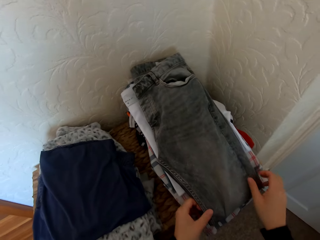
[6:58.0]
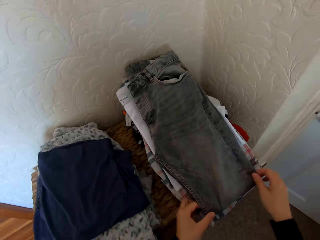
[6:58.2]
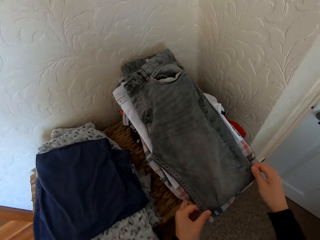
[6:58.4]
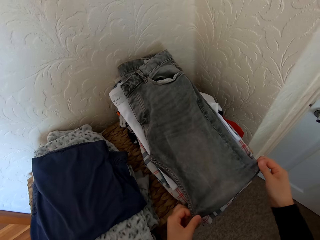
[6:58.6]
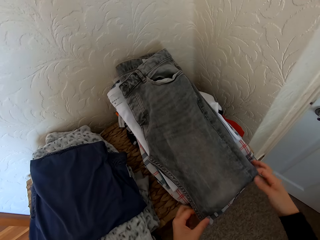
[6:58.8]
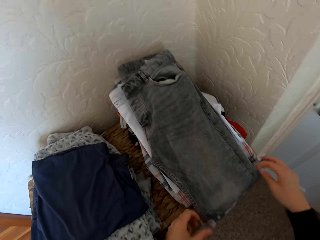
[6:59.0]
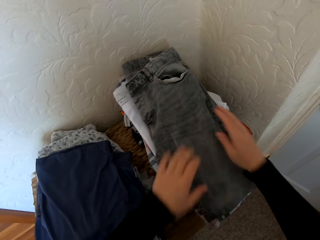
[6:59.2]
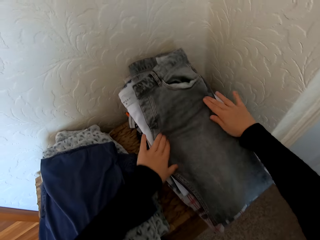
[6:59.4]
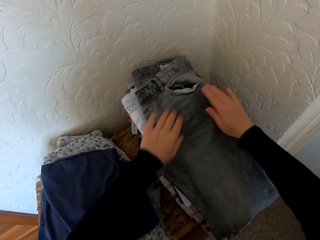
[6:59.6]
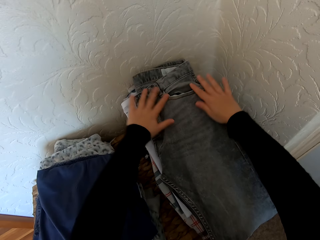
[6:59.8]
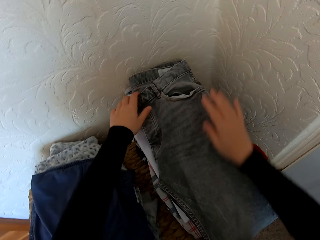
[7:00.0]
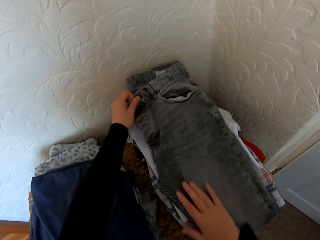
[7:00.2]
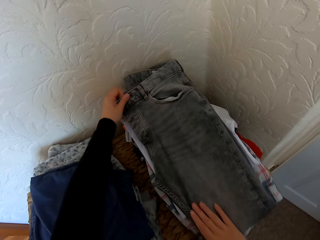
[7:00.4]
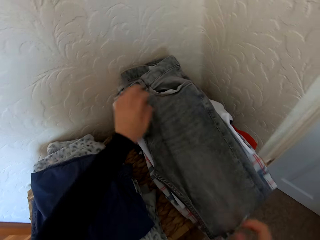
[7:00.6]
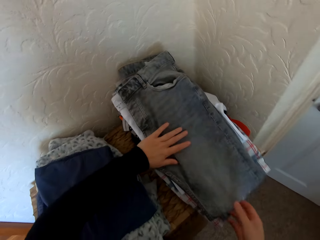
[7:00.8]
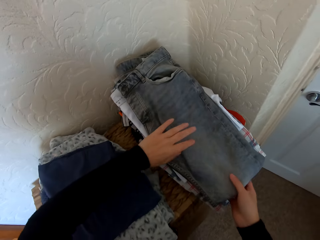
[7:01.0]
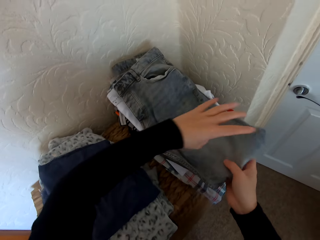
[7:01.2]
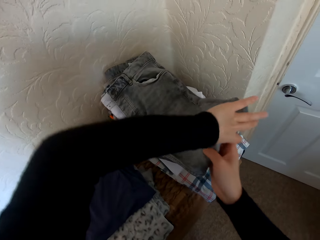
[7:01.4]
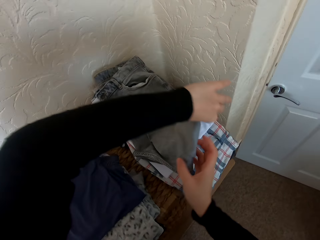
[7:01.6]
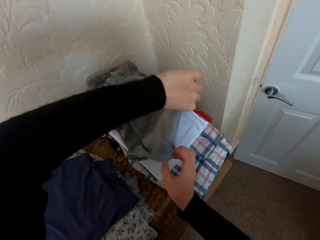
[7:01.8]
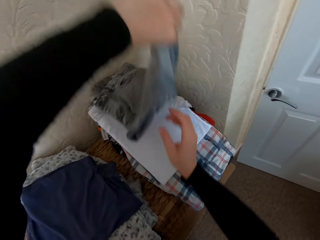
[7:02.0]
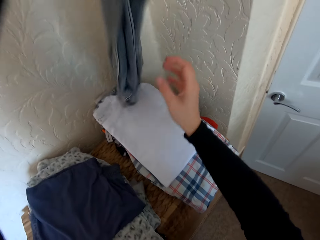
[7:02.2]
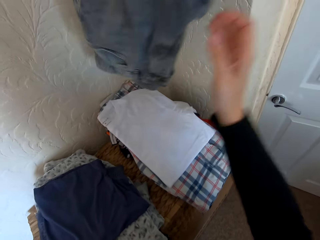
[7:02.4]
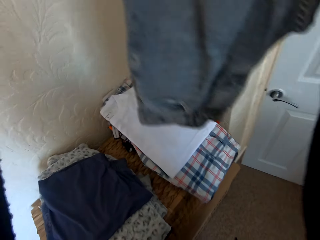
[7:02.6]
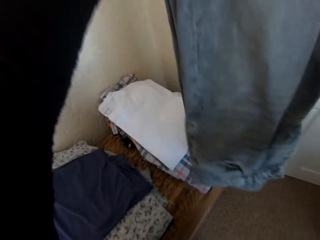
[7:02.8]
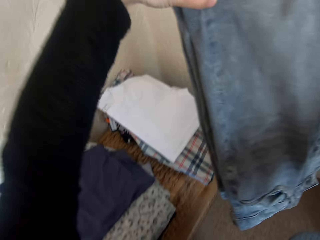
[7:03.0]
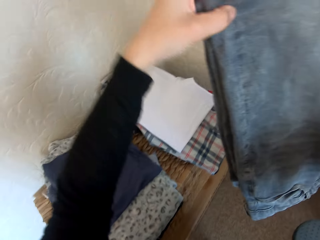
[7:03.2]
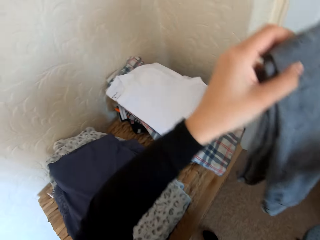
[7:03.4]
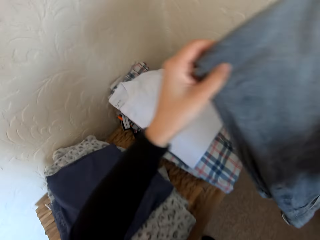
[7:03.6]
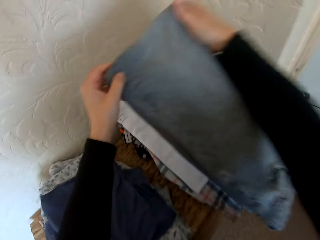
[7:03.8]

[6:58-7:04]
The camera wearer places the trouser on the table. They adjust the cloth.

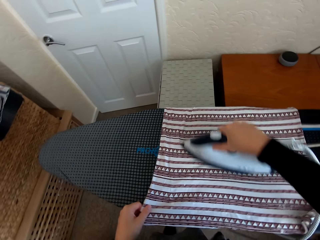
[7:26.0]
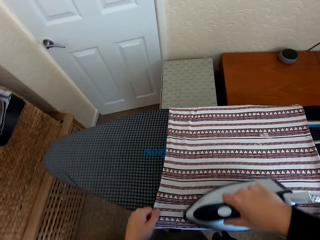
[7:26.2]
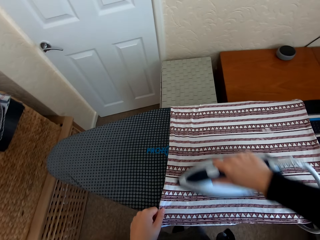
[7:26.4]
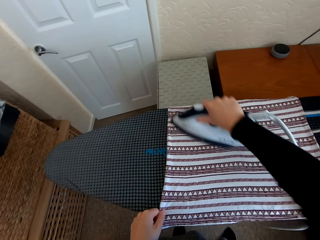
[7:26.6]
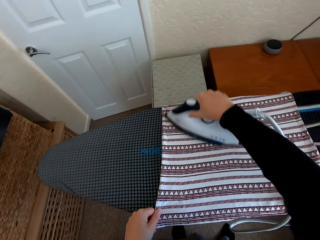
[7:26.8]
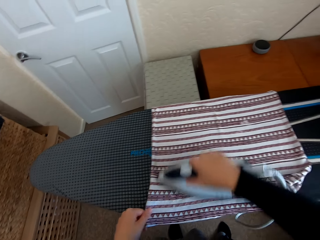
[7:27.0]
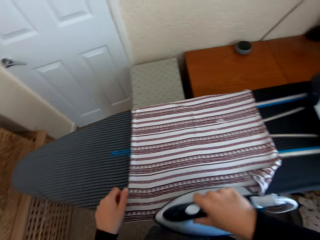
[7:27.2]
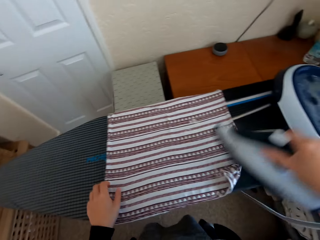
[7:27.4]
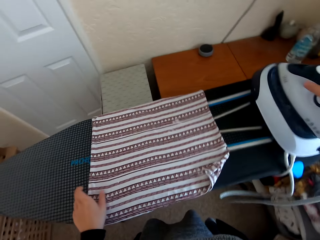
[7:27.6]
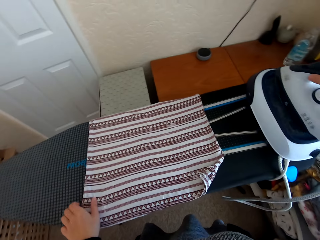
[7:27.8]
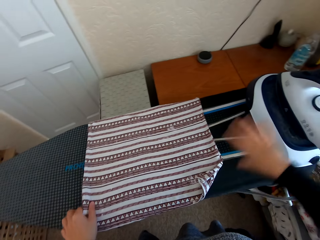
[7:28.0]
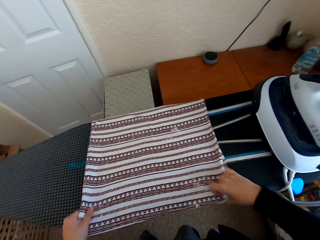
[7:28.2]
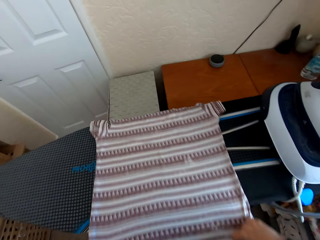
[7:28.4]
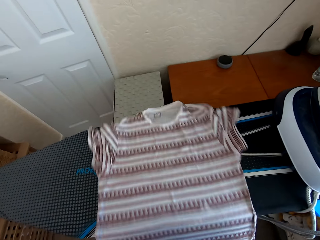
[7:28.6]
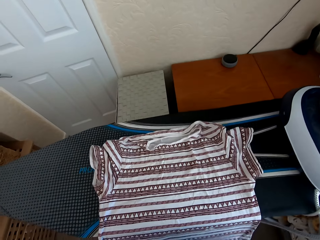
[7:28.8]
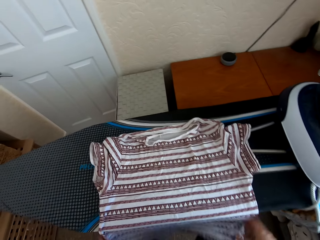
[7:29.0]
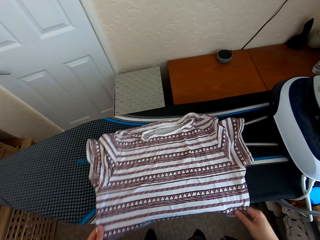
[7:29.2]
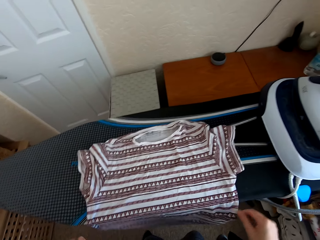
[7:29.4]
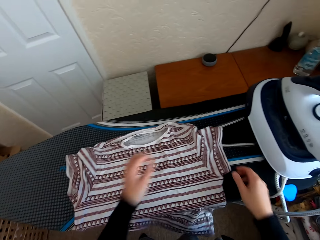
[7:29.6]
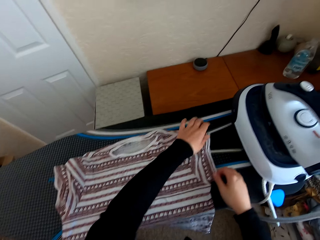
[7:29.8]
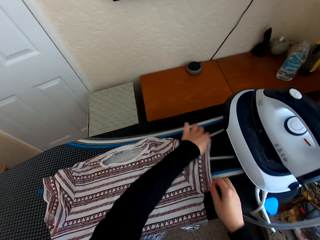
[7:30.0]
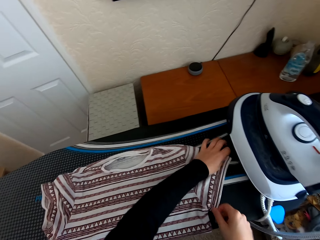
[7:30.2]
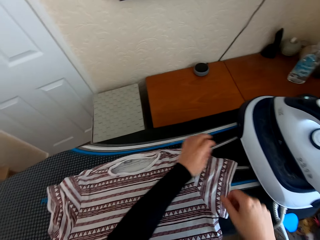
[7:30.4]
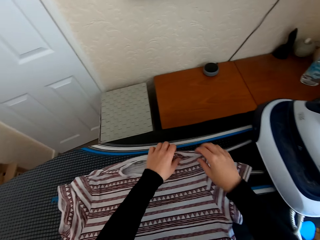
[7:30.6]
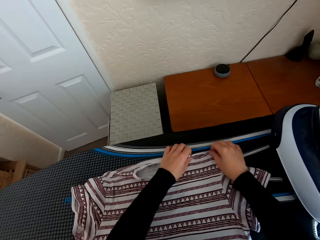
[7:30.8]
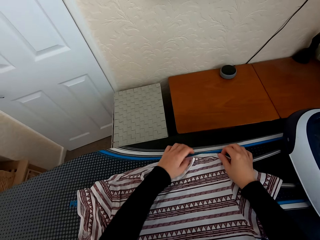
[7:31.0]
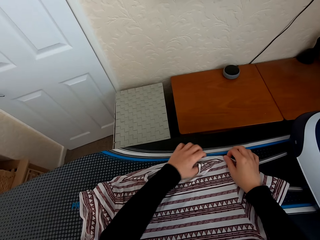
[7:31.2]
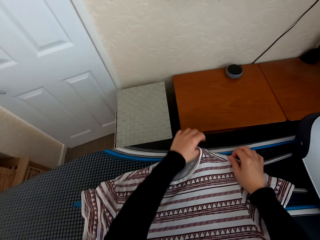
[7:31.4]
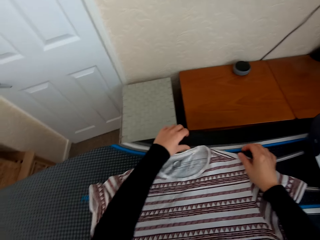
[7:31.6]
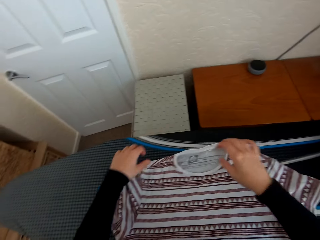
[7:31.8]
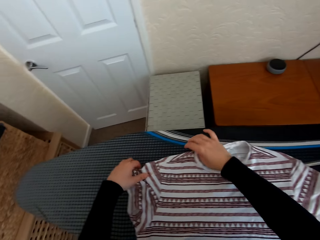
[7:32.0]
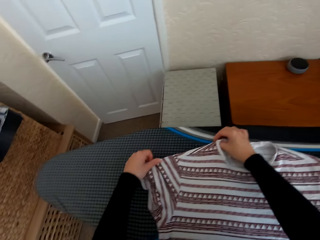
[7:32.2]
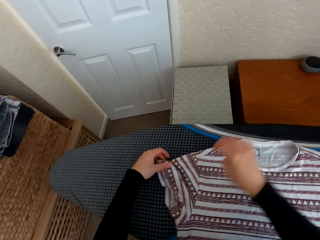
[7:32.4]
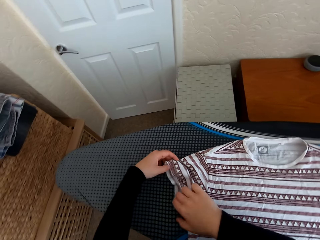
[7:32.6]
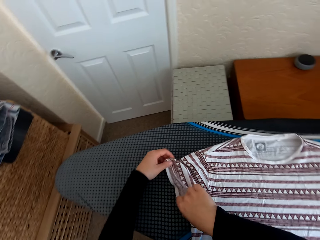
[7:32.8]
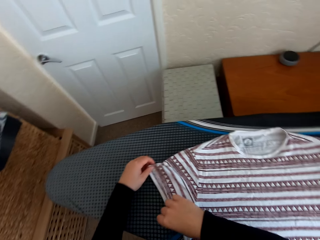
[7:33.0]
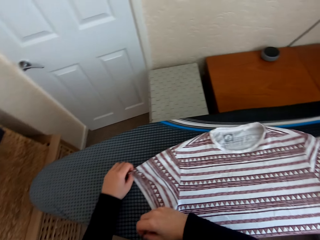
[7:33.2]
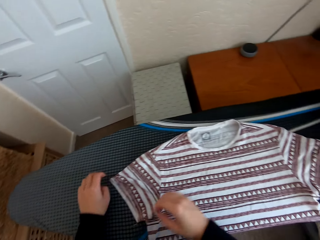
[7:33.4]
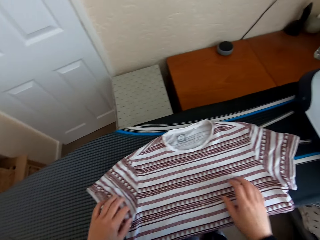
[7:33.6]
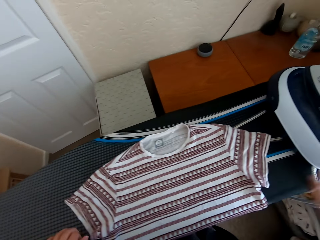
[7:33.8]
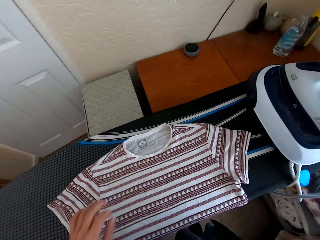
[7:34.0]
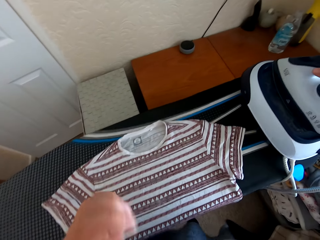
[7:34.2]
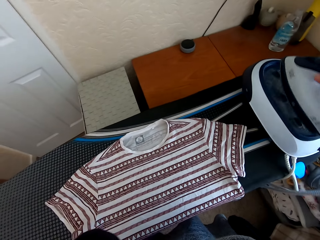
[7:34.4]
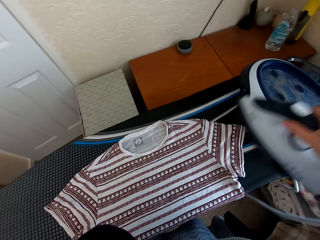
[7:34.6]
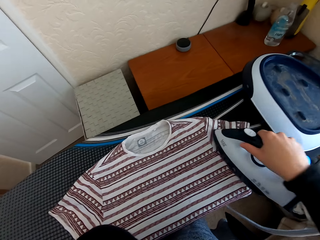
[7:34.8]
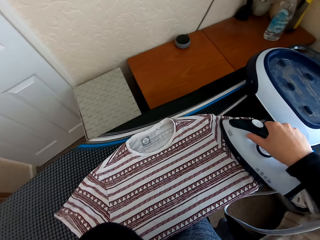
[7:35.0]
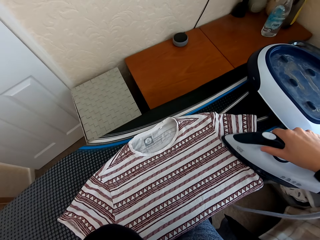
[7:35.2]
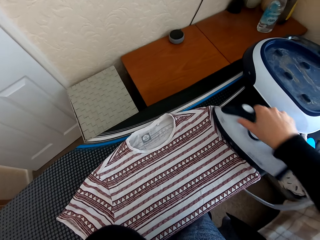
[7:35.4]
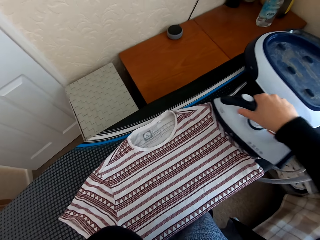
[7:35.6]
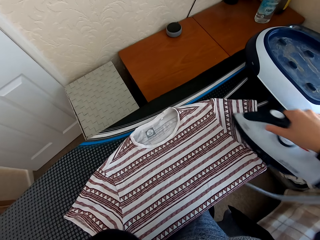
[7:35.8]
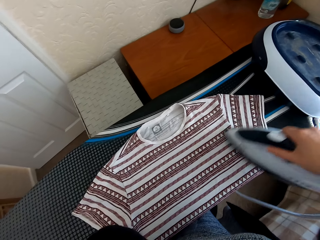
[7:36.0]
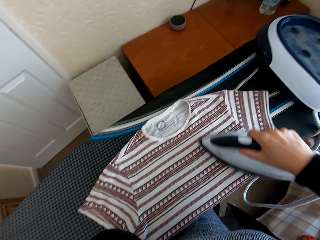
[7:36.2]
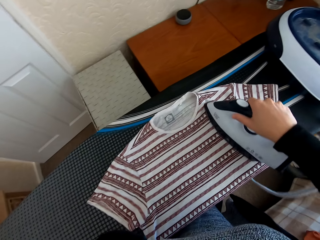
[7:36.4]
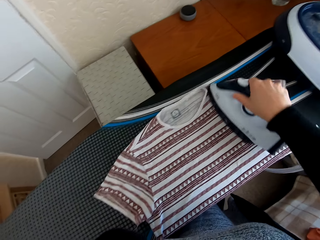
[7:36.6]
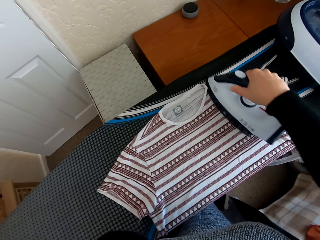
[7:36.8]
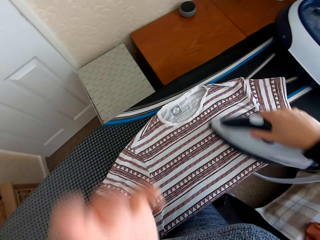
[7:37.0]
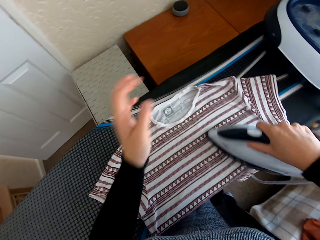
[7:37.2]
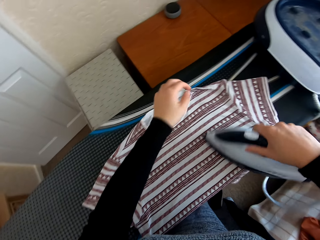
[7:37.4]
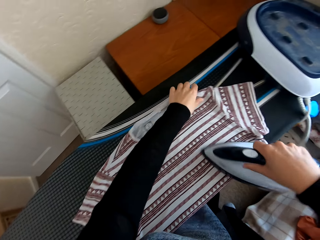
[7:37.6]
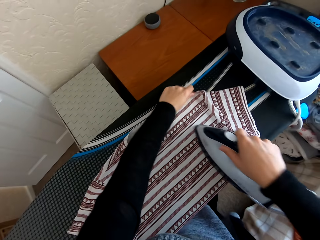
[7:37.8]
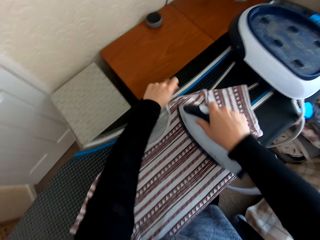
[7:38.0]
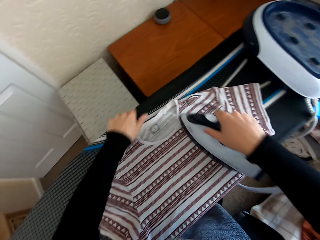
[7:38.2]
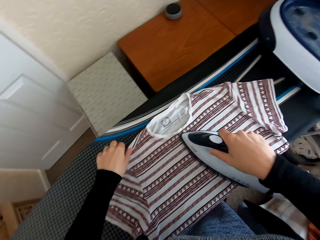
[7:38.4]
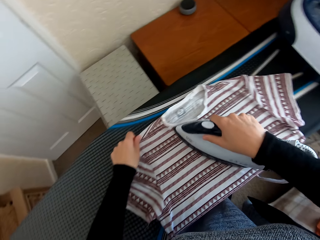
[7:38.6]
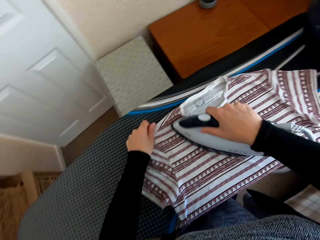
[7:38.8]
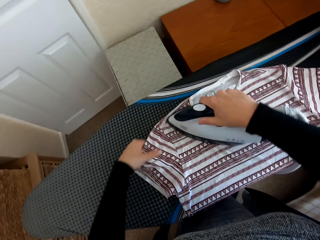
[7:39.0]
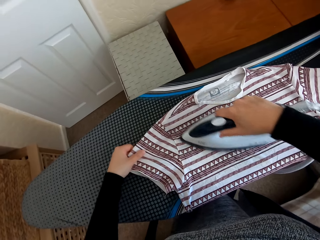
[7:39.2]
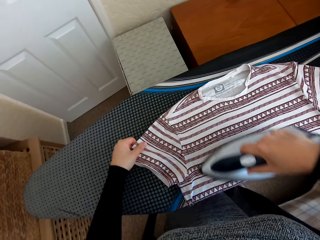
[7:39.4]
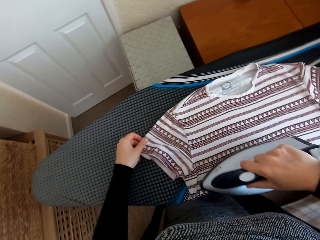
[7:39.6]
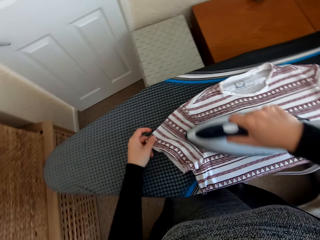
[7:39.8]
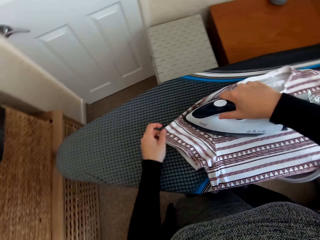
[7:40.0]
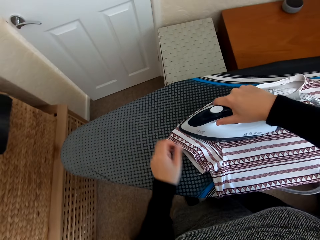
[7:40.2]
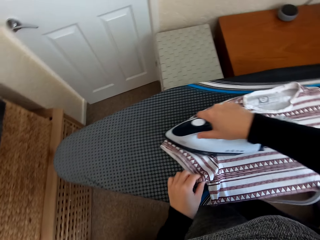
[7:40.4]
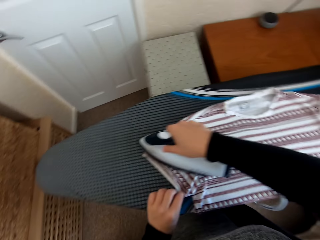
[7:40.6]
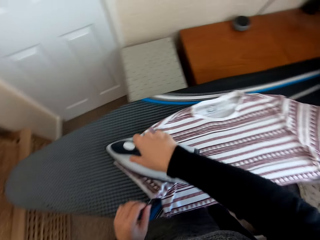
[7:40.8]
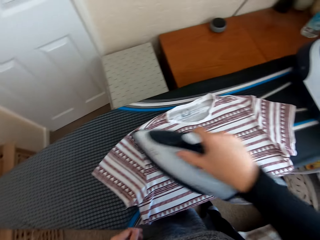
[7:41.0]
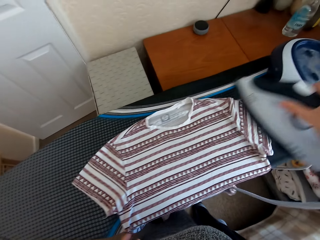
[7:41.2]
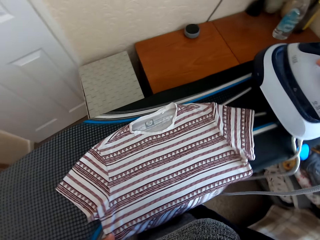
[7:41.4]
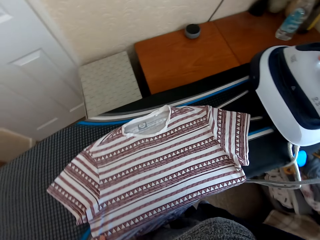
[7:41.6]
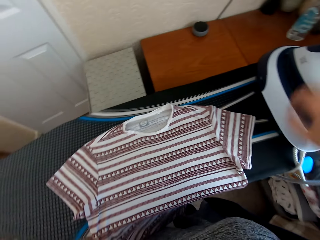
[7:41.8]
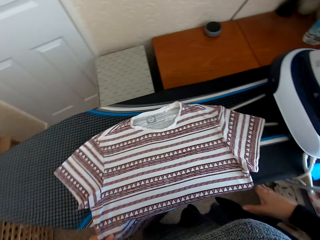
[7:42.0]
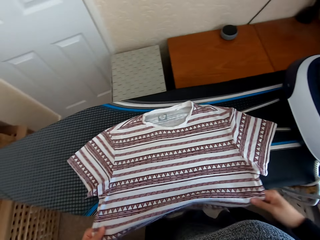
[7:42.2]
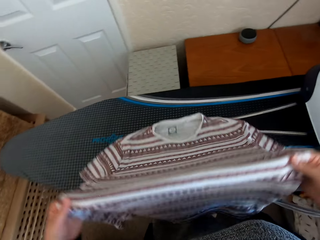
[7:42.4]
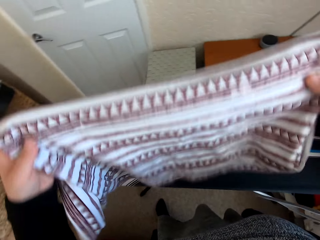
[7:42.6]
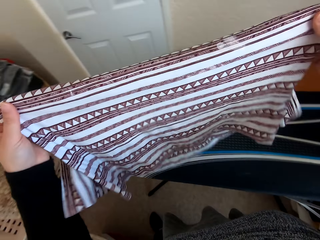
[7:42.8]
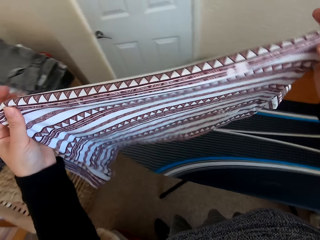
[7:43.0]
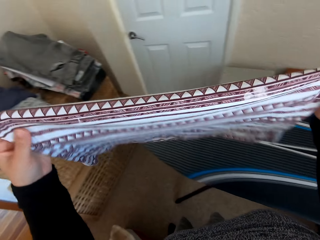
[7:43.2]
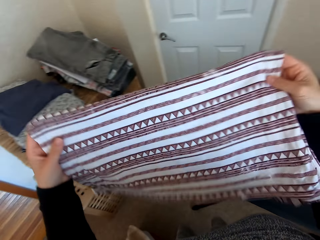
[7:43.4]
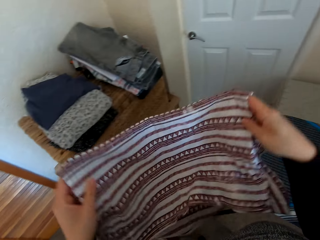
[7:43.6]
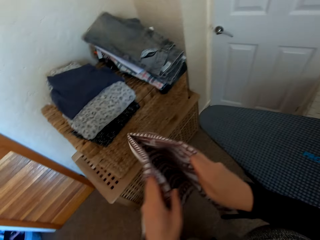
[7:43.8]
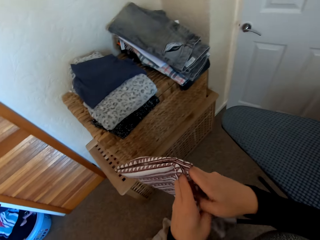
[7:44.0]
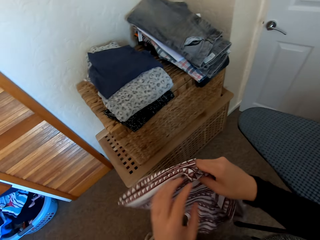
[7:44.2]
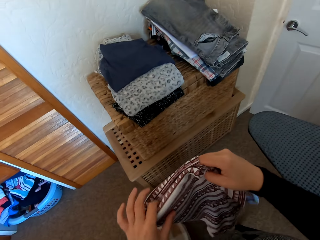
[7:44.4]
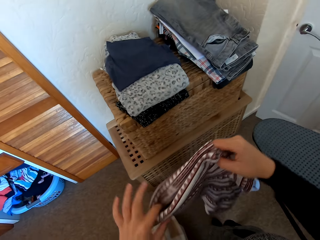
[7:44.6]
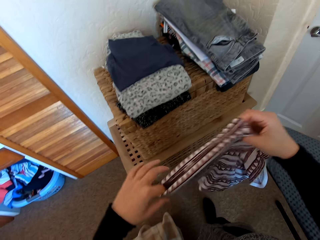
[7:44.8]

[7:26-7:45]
The camera wearer puts the iron box on the iron board hanger. They move the t-shirt on the Brabantia iron board. They pick the iron box from the iron board hanger. They iron the t-shirt on the Brabantia iron board with the iron box. They put the iron box on the iron board hanger. They fold the t-shirt.
